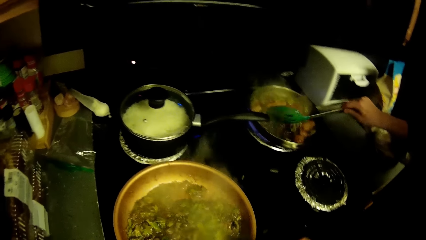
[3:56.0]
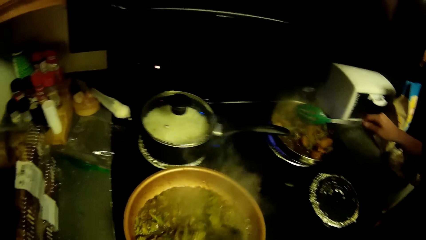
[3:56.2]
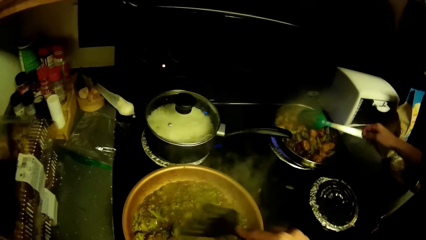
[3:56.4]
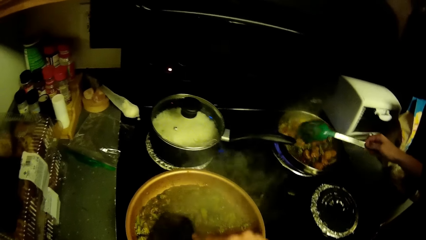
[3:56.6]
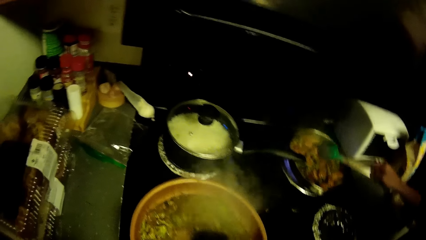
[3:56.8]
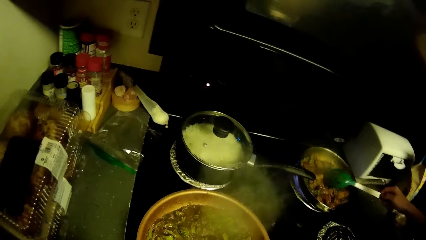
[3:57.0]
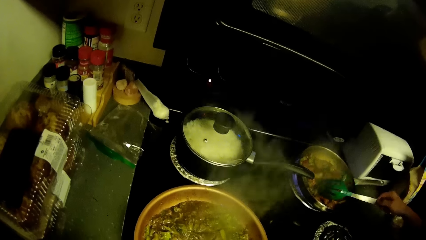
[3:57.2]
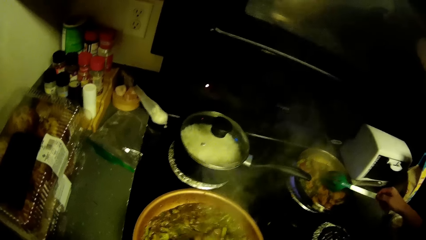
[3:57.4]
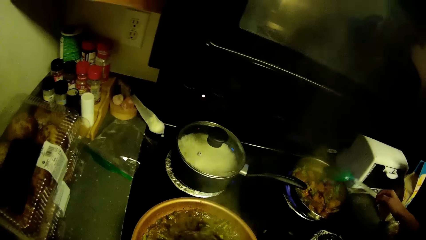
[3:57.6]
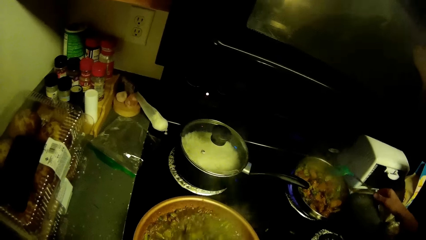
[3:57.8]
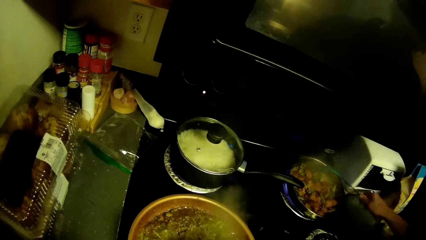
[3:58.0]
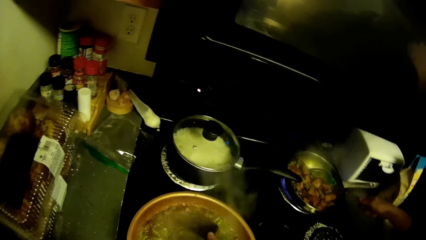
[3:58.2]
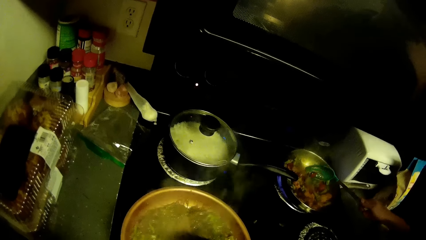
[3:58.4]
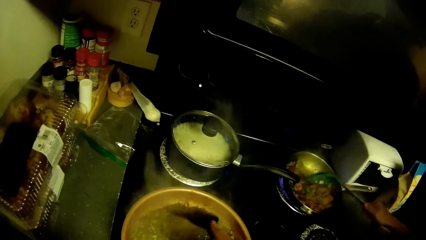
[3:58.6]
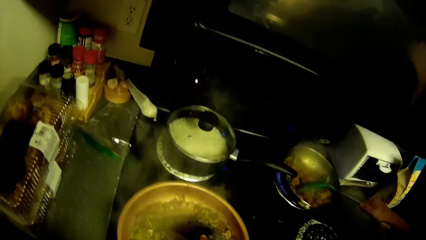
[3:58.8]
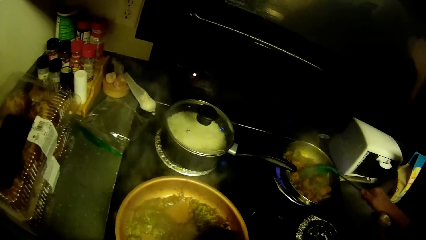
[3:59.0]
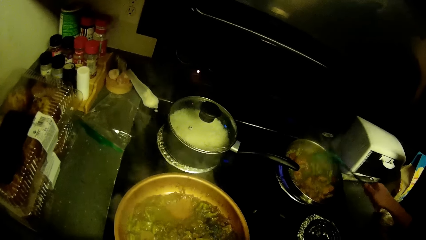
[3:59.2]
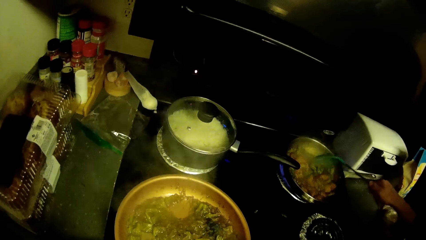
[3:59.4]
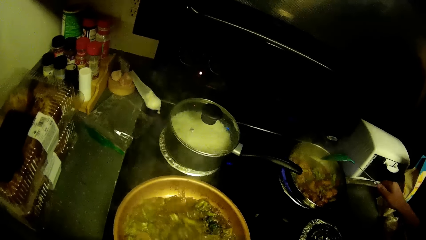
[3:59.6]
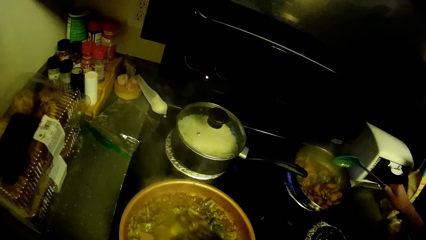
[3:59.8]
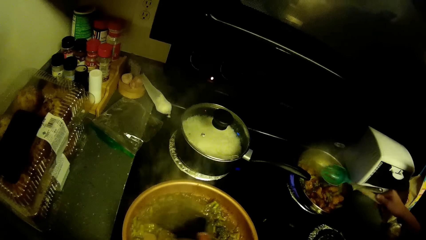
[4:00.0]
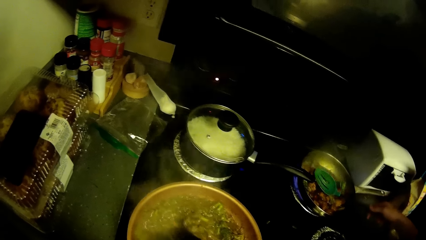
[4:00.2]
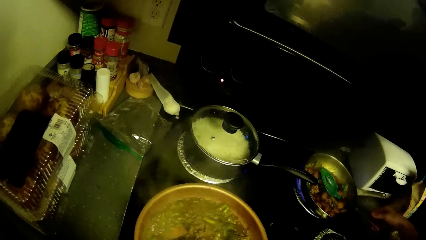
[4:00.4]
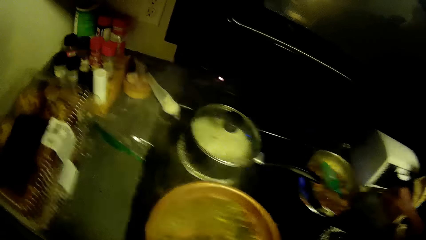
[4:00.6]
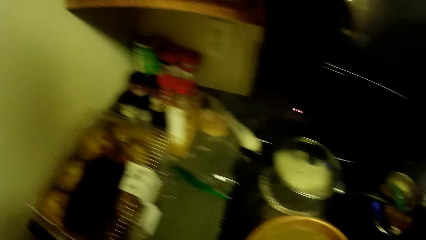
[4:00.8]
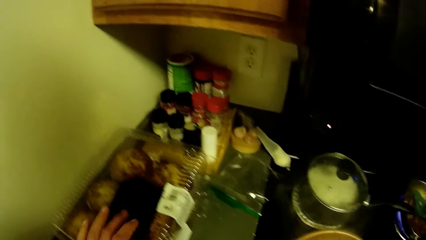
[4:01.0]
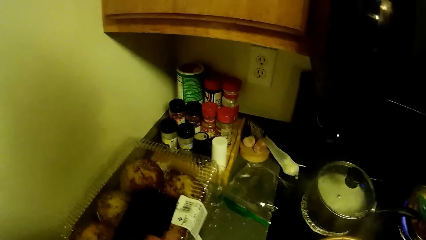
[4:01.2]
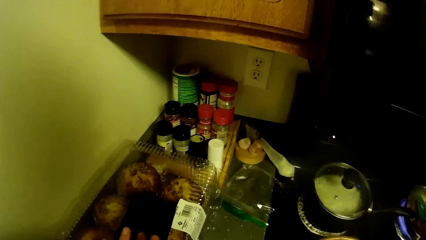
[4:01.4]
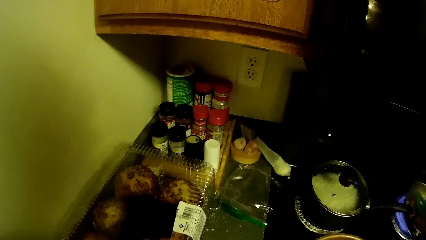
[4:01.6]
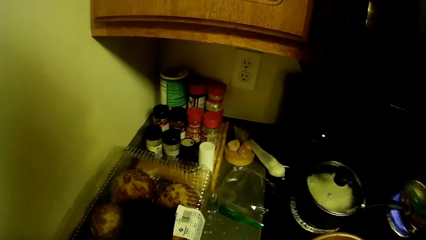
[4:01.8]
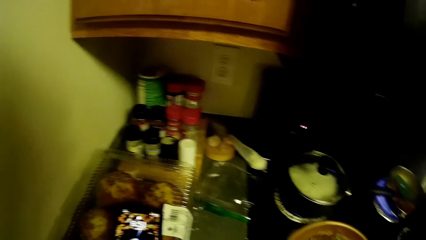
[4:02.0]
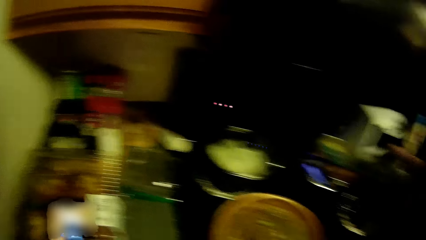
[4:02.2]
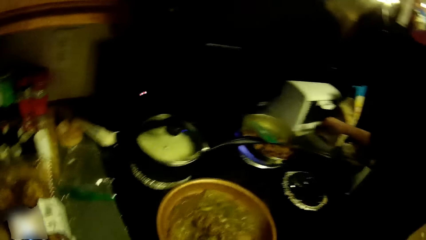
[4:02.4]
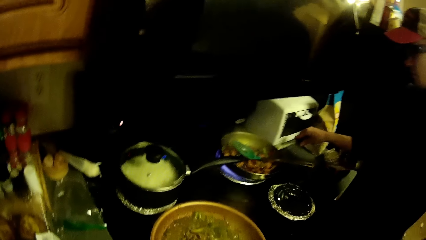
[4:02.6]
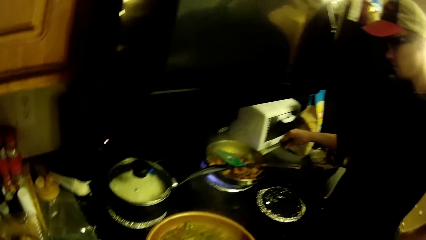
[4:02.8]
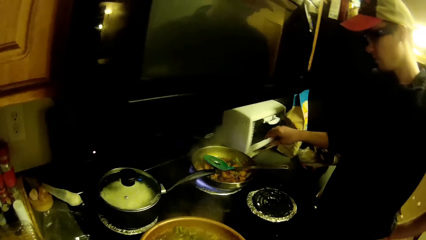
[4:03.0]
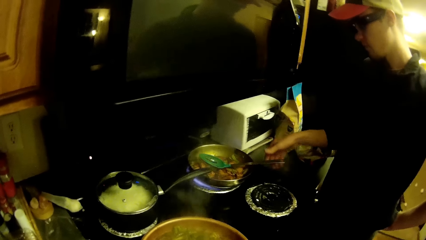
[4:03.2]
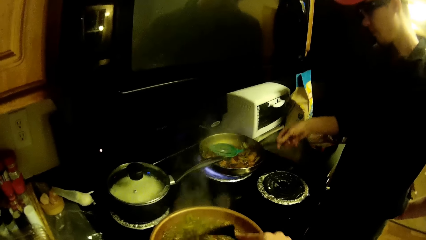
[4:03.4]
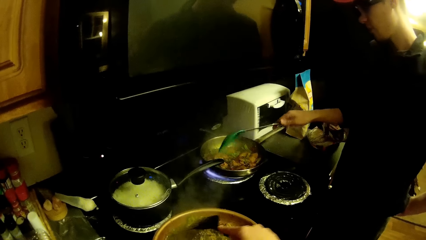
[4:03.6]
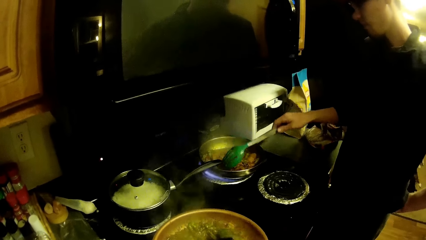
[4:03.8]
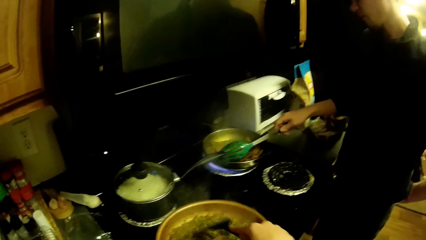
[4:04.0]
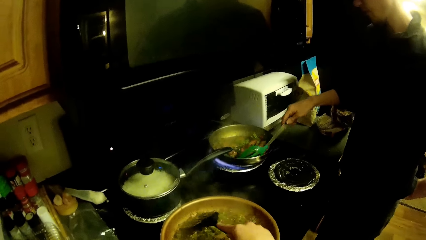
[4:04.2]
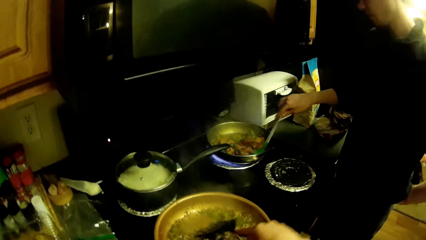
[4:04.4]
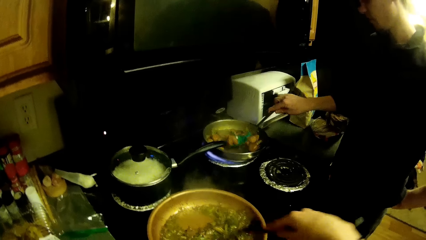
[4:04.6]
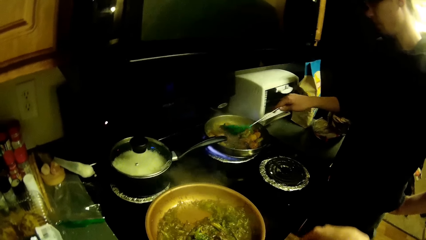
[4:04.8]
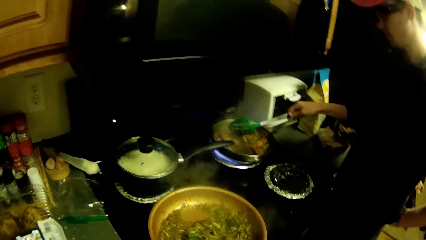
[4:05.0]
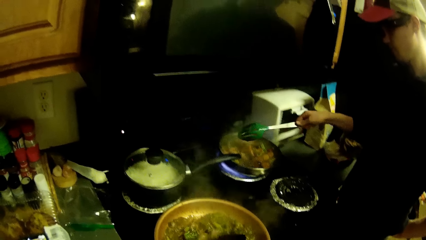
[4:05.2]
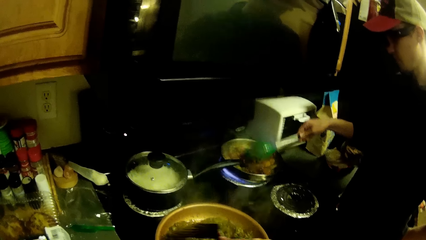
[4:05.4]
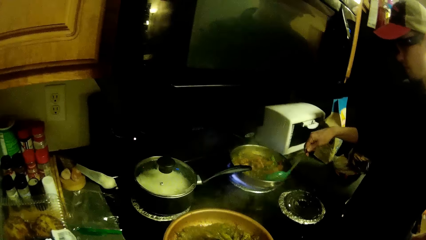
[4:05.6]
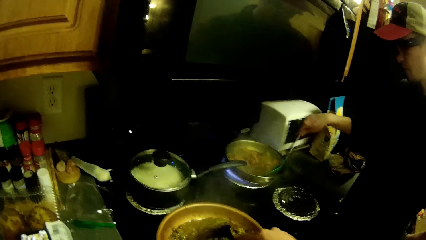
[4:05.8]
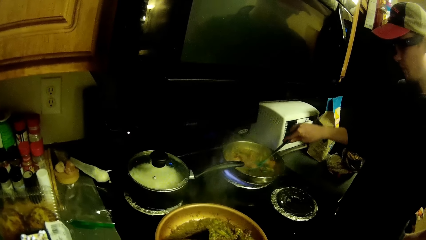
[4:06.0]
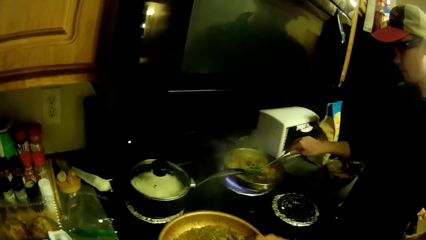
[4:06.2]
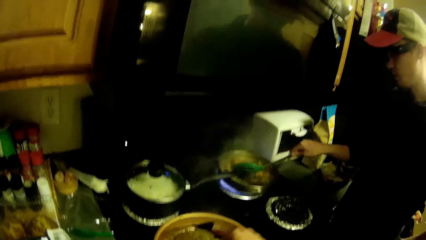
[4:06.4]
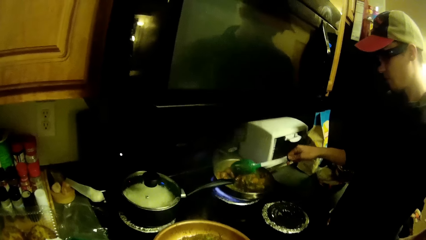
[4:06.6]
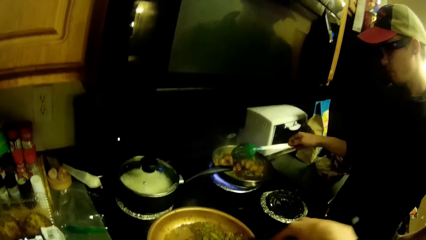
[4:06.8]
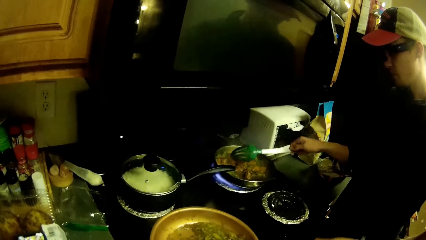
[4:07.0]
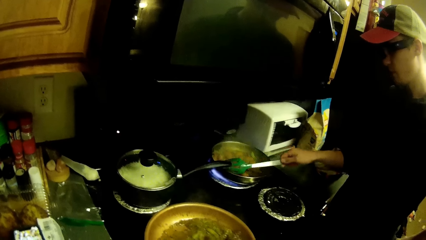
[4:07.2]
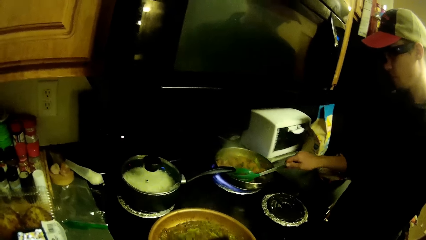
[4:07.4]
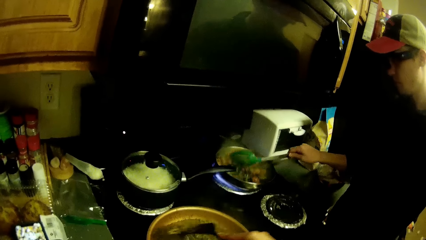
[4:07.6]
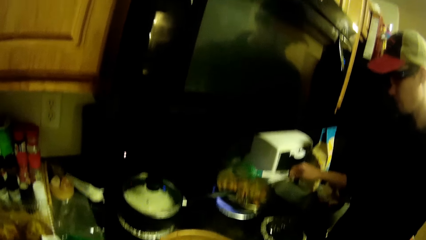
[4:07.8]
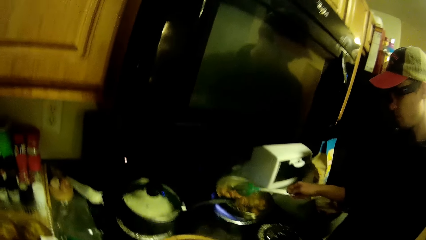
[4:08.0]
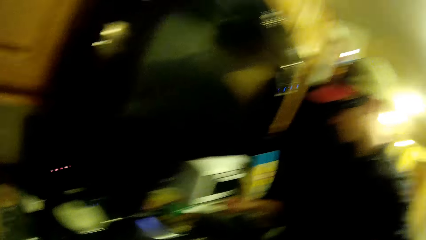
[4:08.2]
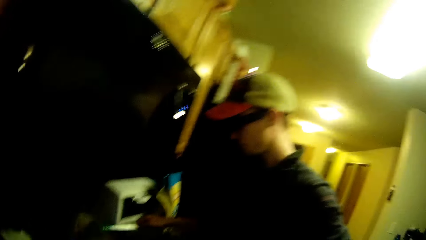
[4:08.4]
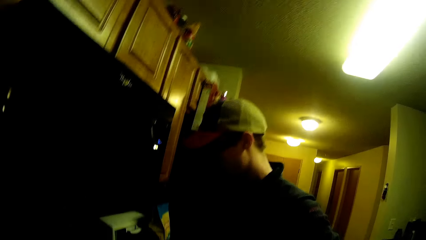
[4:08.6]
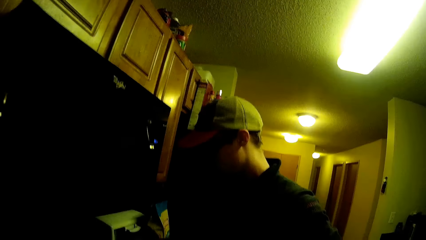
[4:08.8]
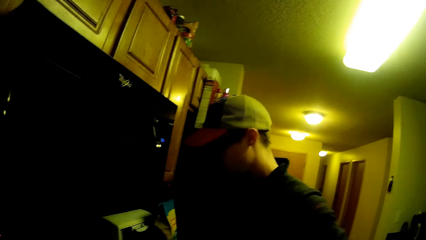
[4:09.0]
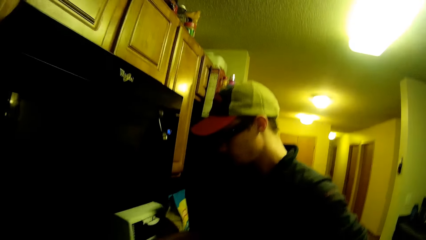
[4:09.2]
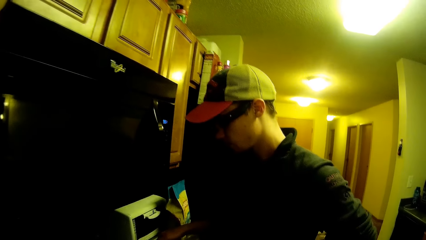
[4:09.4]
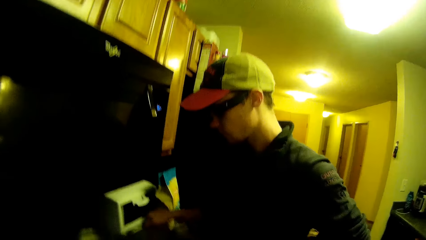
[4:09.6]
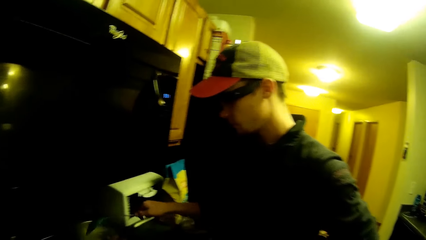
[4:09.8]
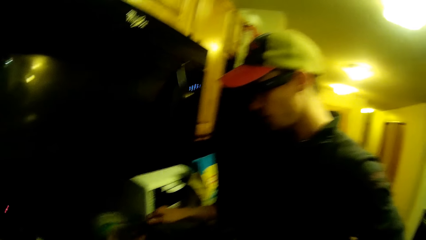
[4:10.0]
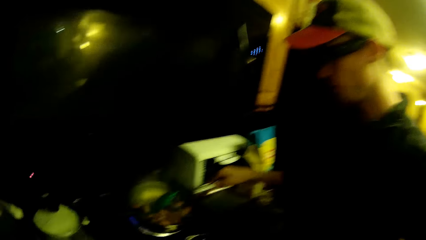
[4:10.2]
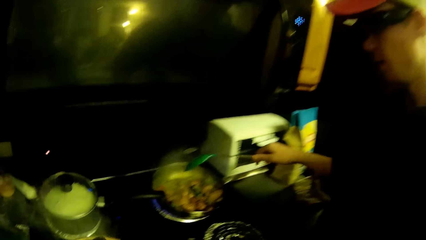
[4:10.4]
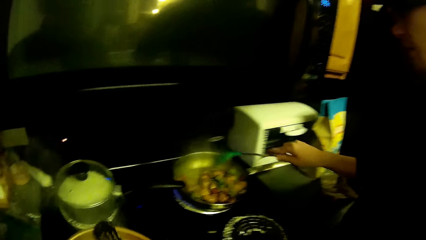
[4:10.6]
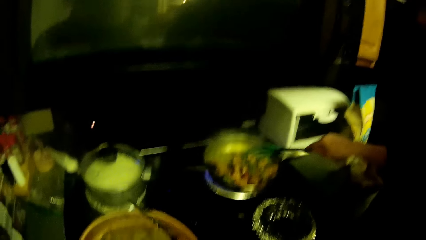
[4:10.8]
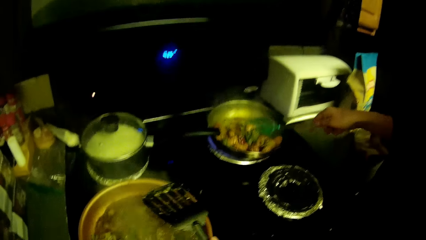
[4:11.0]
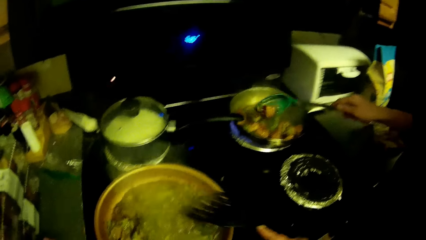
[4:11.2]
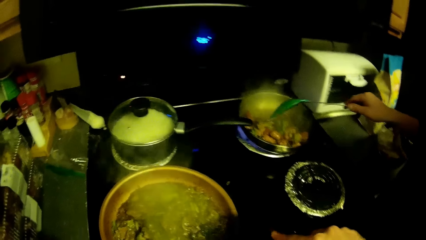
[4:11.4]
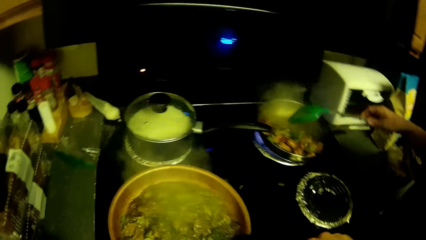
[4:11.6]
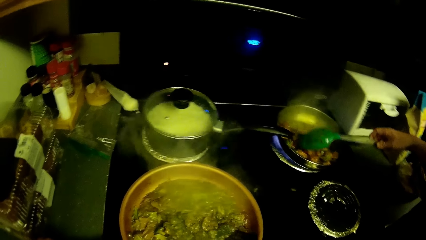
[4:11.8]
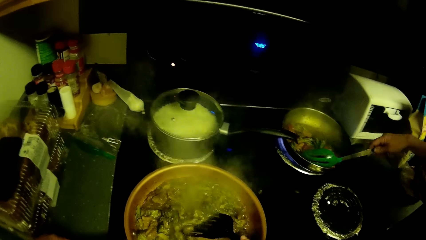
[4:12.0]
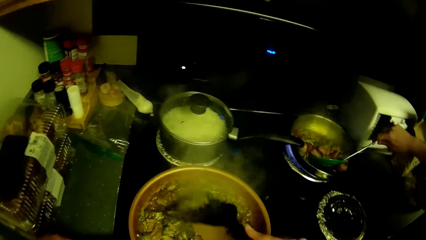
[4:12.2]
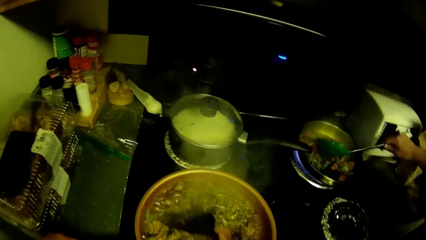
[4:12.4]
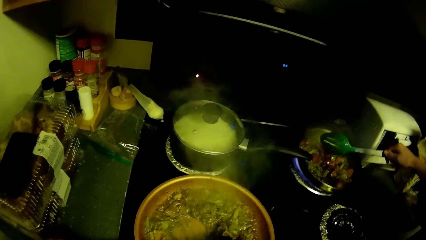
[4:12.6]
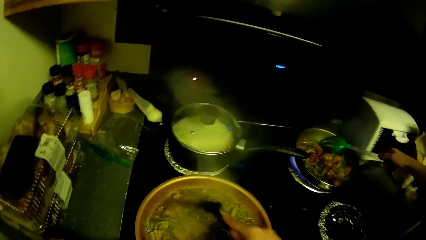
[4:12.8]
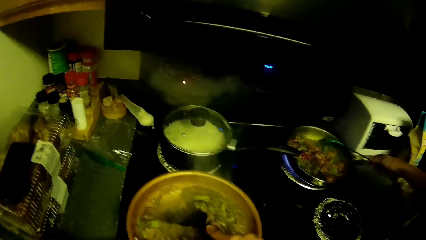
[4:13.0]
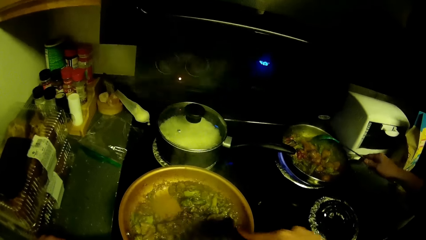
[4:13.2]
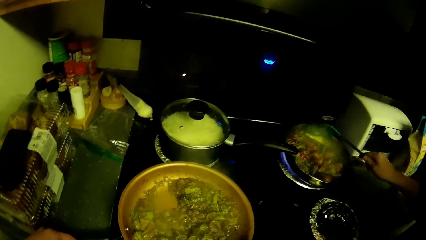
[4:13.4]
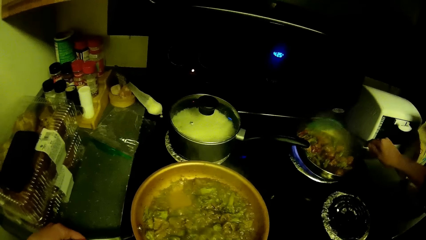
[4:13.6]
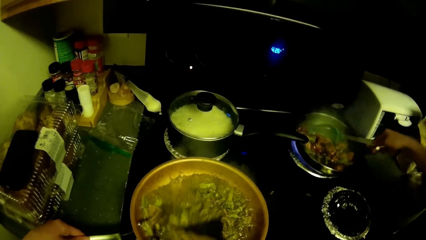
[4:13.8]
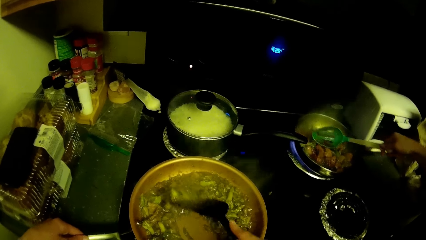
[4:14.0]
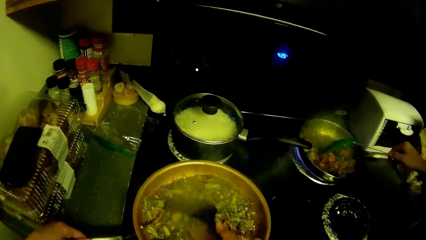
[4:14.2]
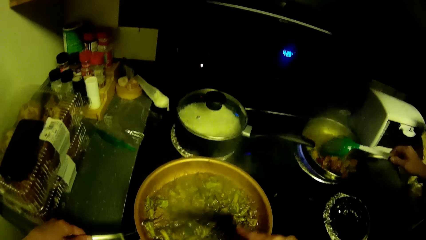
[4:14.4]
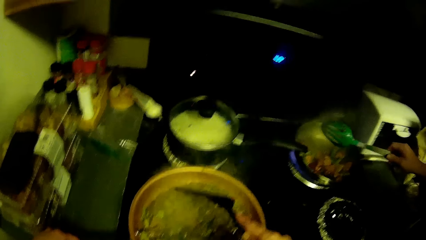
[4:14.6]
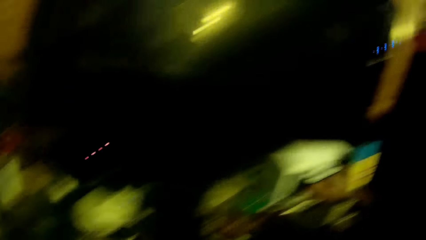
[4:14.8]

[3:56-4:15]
The camera wearer stirs the vegetables in the cooking pan with a cooking spoon. A man stirs the salads with a cooking spoon. The camera wearer stirs the vegetables in the cooking pan with the cooking spoon. They look at the man. They stir the vegetables in the cooking pan with the cooking spoon.
